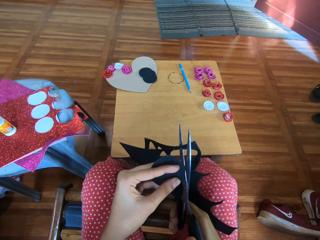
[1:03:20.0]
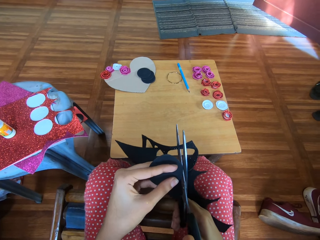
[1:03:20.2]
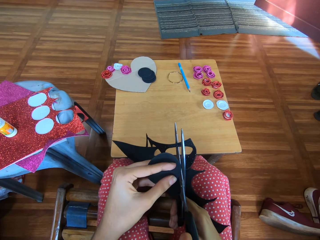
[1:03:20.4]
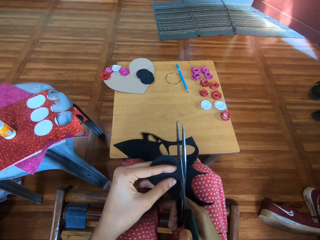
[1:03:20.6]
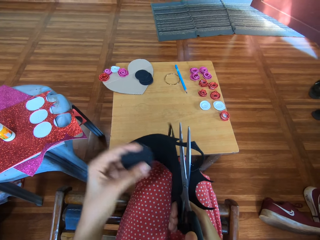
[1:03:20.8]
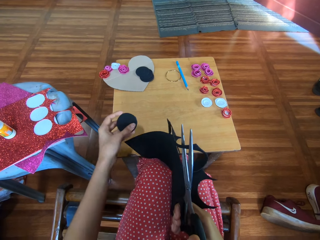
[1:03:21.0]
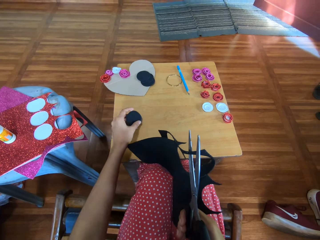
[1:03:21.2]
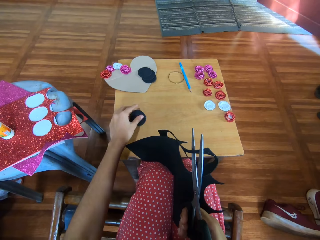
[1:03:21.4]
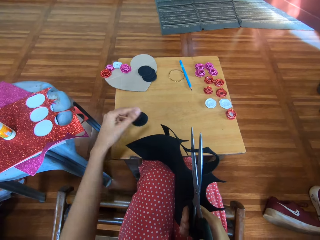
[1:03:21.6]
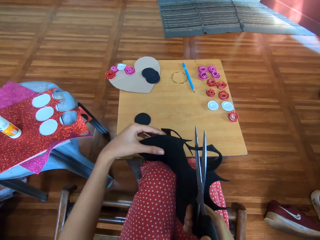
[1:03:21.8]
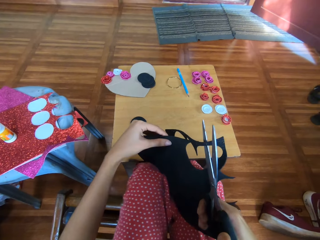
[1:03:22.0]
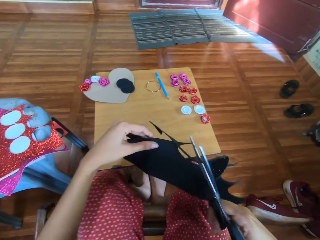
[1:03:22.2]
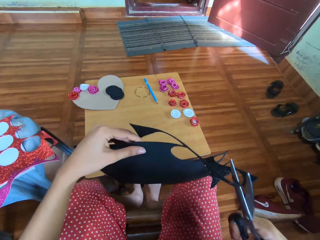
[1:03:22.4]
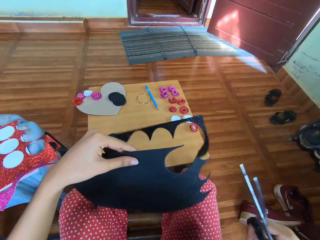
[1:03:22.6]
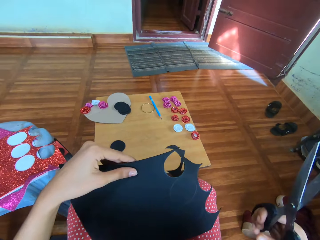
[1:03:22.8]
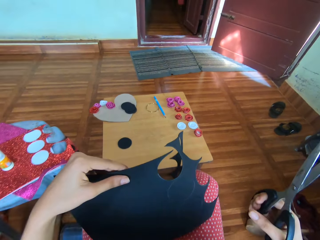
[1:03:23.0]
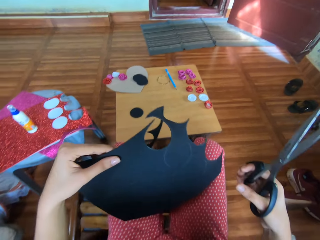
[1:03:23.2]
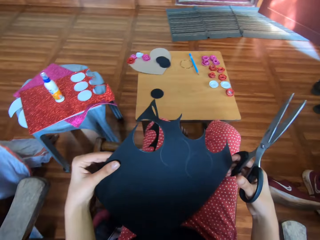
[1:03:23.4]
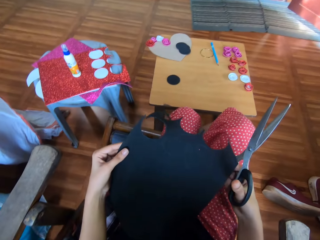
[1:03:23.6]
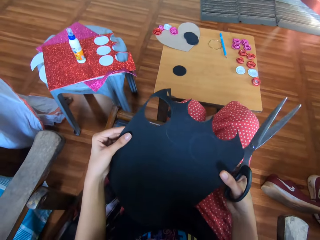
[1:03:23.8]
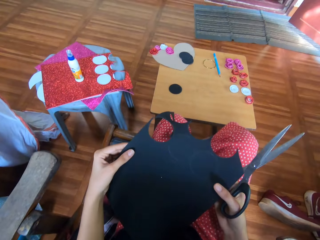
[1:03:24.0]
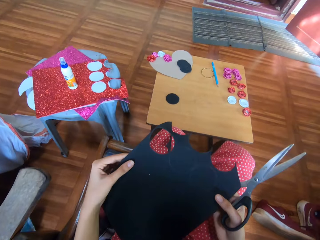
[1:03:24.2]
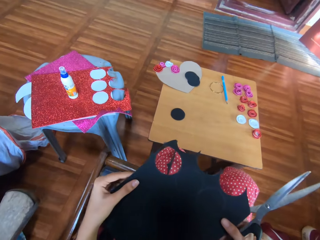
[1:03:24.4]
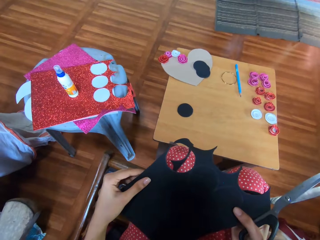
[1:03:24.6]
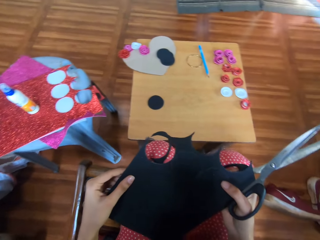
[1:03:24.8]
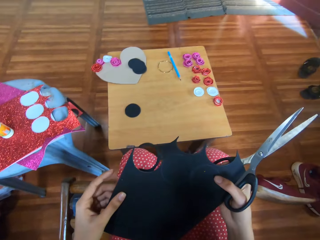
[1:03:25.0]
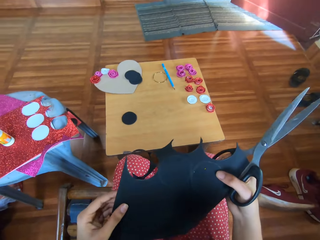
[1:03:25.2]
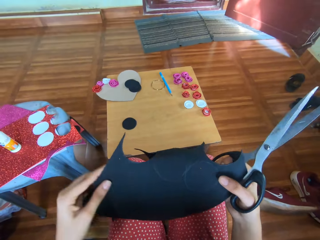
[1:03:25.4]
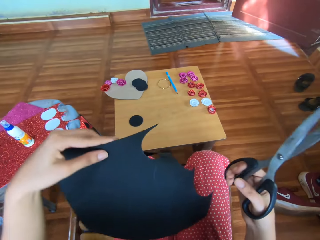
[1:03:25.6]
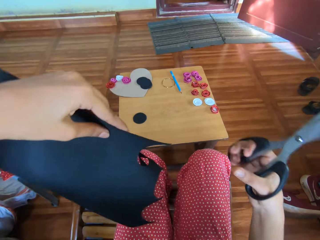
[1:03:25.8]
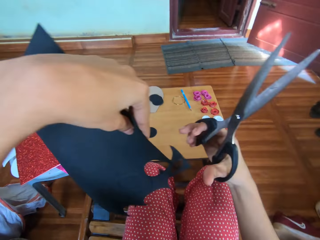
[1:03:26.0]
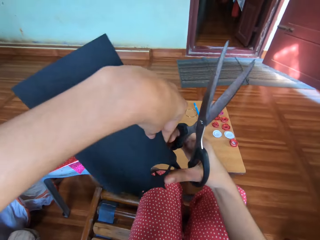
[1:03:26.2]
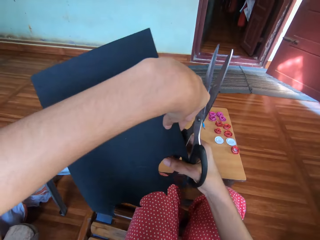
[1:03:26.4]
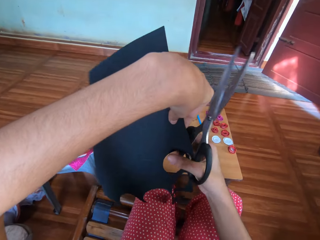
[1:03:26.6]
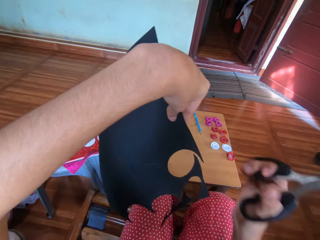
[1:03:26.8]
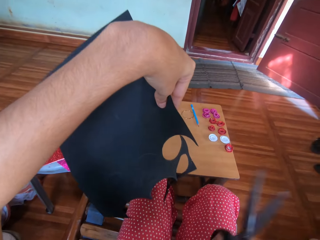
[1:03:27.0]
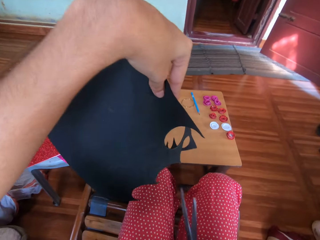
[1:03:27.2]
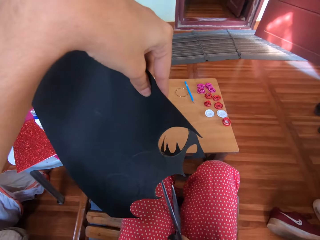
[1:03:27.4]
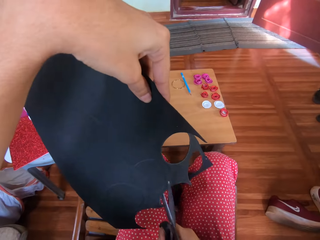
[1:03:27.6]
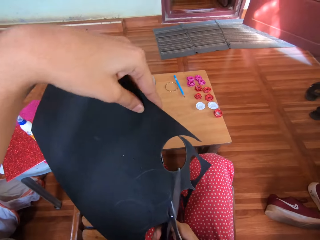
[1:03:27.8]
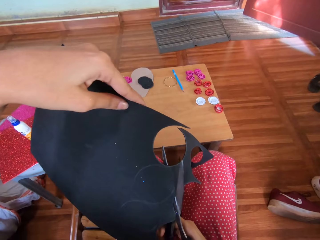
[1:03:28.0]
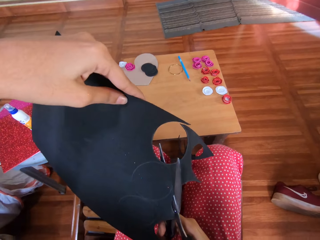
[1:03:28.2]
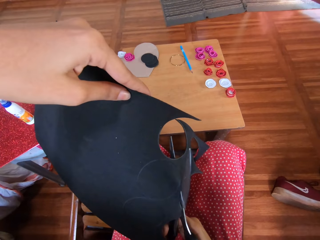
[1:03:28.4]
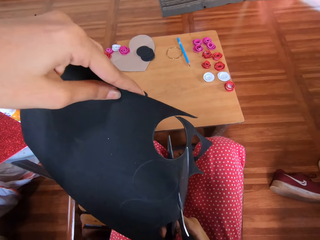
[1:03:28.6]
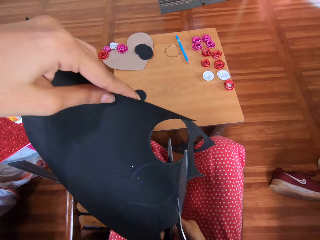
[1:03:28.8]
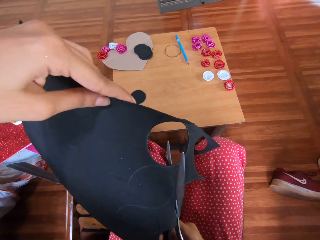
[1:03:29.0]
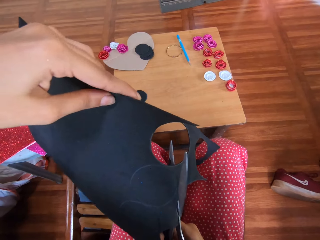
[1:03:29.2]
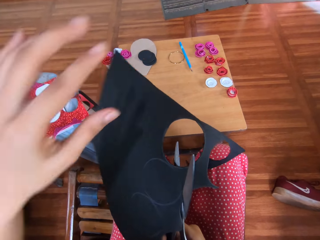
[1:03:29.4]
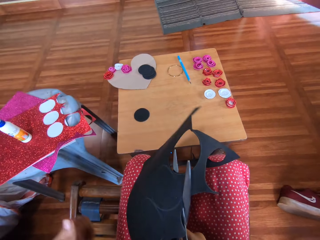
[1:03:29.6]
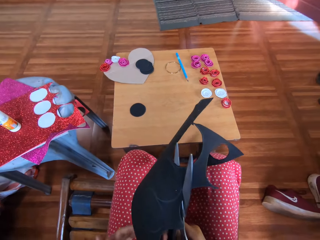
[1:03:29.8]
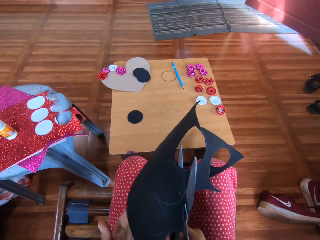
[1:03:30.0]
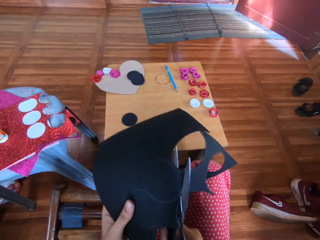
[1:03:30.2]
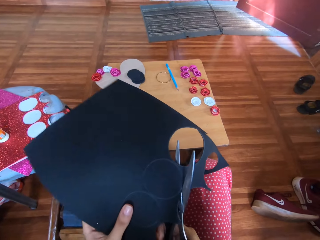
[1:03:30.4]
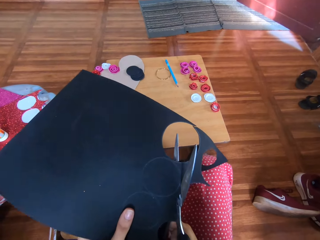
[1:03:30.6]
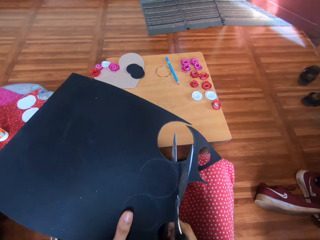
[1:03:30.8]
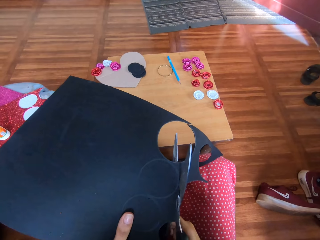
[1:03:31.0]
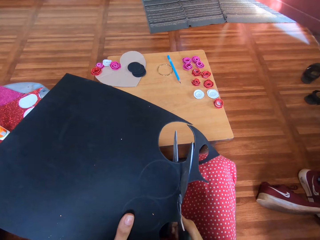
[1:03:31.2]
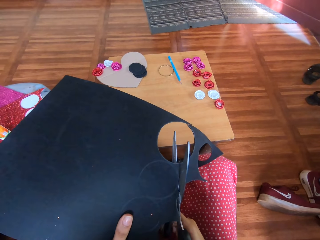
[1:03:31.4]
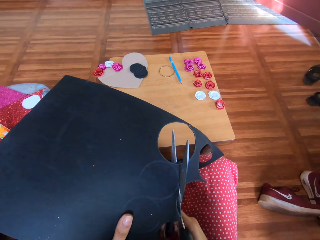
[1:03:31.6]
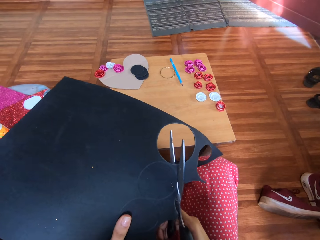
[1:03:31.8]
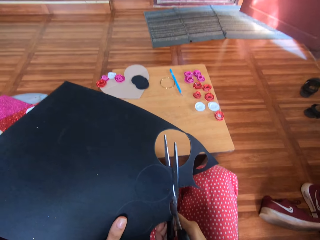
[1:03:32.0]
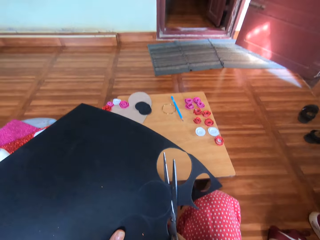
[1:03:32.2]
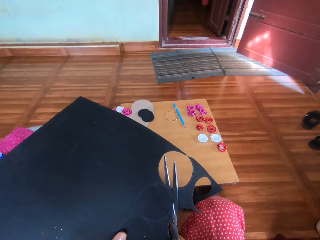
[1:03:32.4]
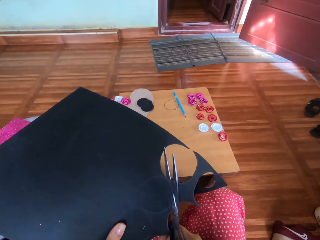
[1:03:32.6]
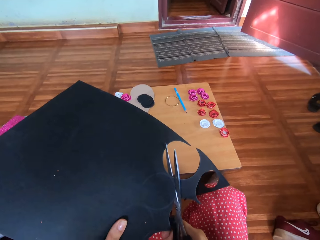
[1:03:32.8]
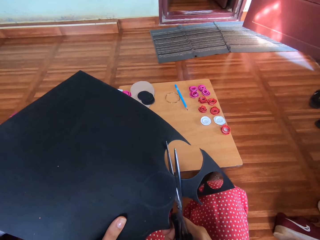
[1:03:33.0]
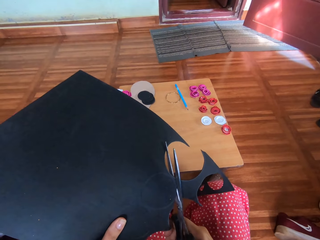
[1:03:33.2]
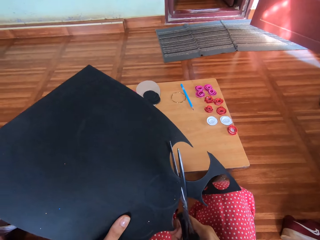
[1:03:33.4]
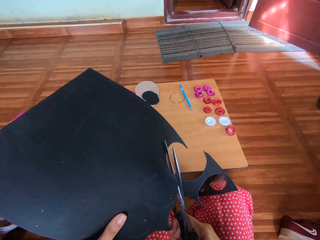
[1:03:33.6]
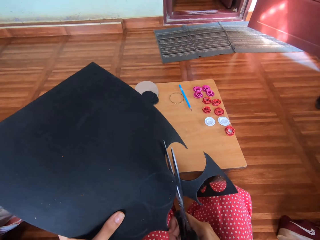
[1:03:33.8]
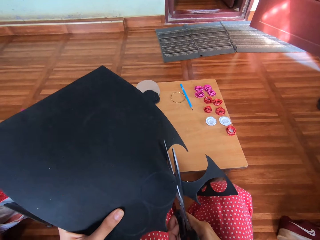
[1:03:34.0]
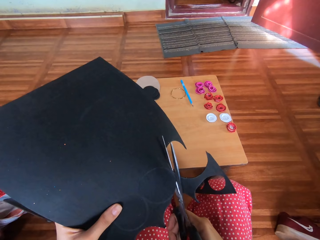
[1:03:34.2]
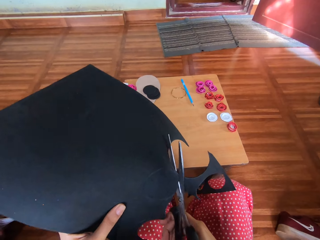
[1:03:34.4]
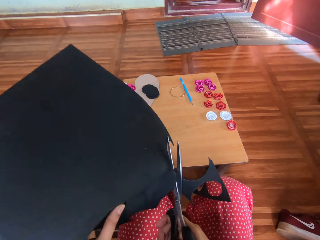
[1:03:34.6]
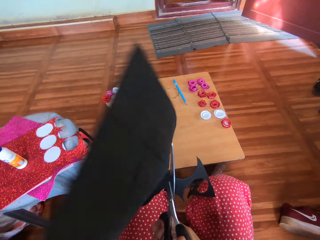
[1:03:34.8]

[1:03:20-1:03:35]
The camera wearer drops a cut piece of black material. They hold the scissors and hold the crafting manila paper. They cut the black material. They cut over the crafting manila paper.

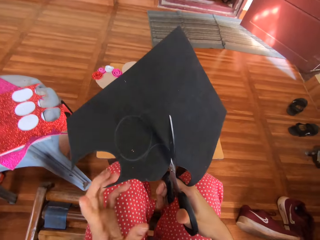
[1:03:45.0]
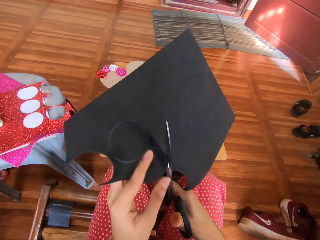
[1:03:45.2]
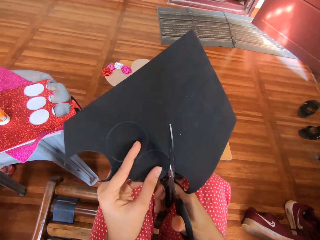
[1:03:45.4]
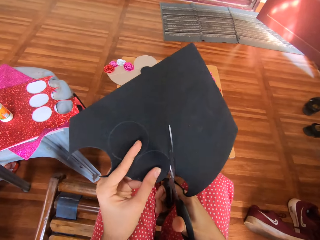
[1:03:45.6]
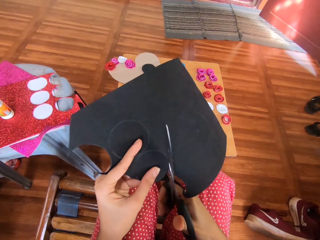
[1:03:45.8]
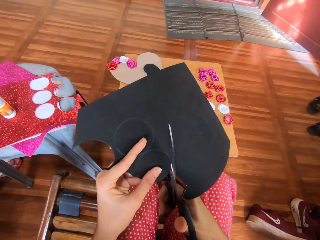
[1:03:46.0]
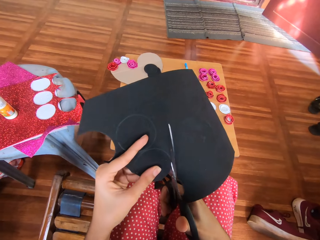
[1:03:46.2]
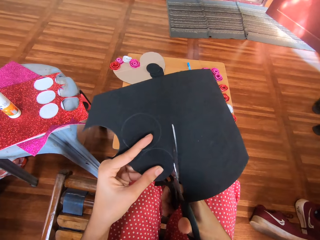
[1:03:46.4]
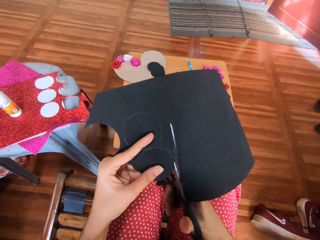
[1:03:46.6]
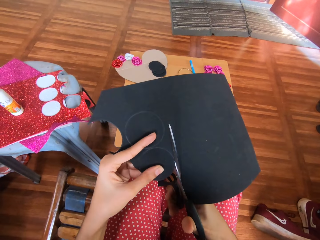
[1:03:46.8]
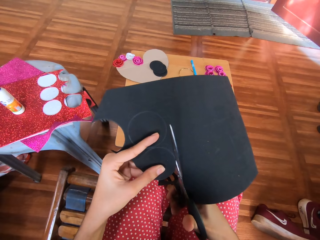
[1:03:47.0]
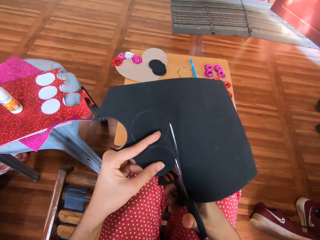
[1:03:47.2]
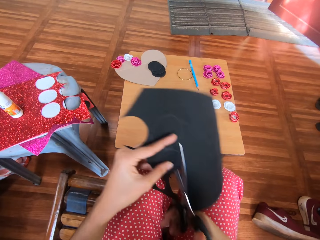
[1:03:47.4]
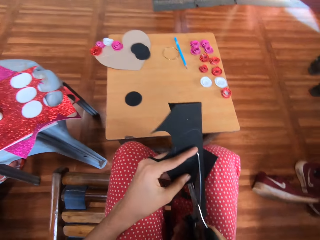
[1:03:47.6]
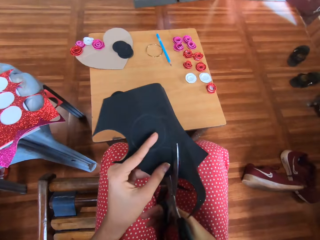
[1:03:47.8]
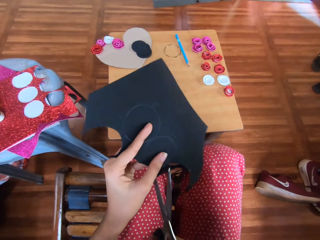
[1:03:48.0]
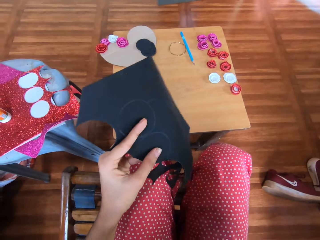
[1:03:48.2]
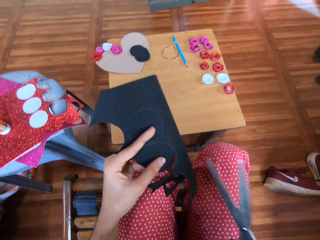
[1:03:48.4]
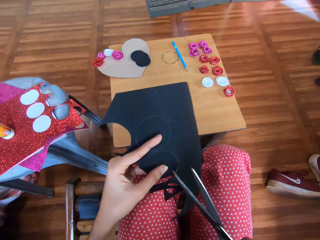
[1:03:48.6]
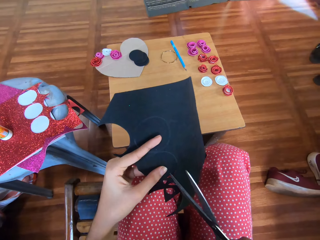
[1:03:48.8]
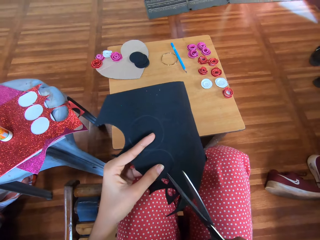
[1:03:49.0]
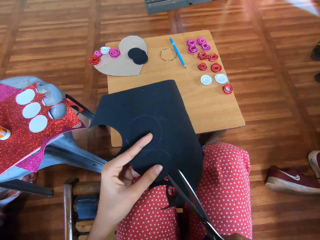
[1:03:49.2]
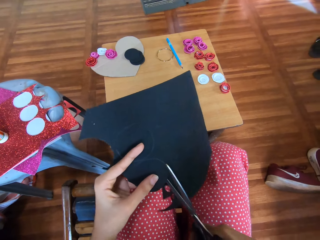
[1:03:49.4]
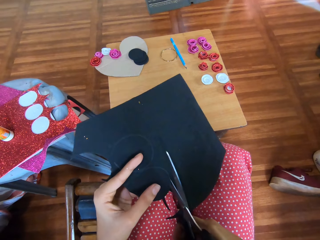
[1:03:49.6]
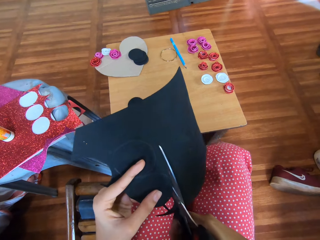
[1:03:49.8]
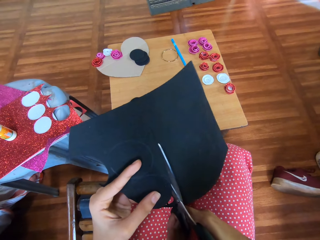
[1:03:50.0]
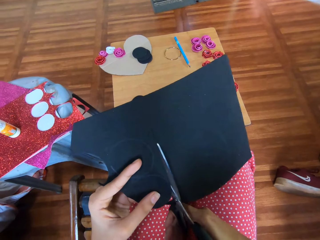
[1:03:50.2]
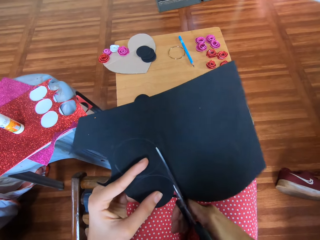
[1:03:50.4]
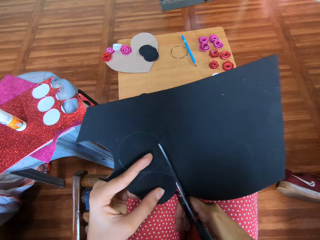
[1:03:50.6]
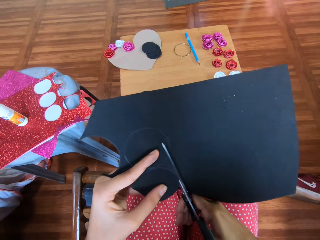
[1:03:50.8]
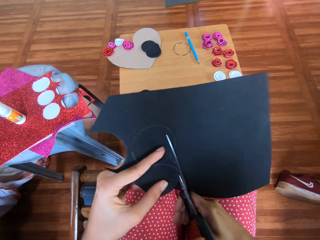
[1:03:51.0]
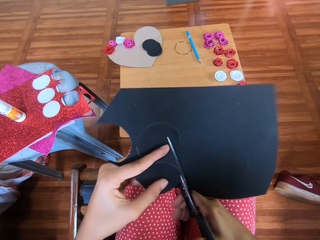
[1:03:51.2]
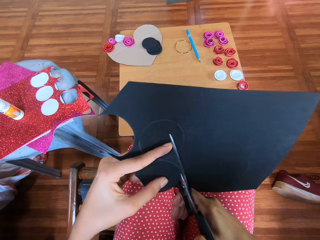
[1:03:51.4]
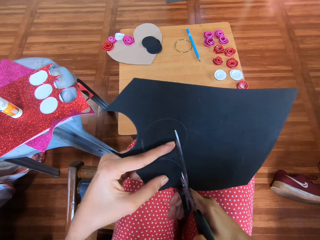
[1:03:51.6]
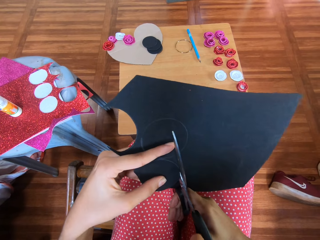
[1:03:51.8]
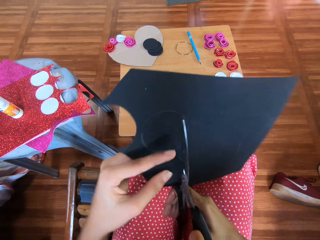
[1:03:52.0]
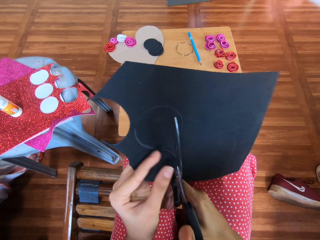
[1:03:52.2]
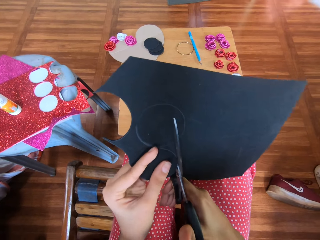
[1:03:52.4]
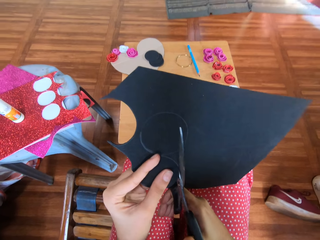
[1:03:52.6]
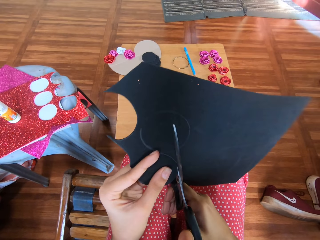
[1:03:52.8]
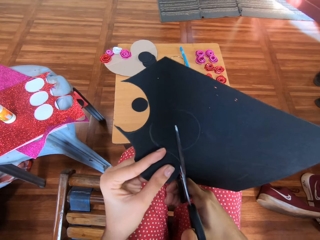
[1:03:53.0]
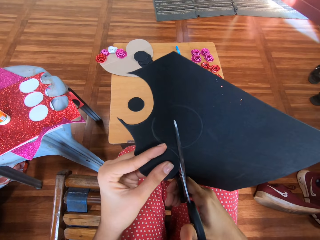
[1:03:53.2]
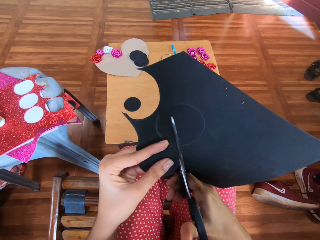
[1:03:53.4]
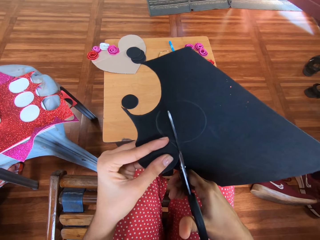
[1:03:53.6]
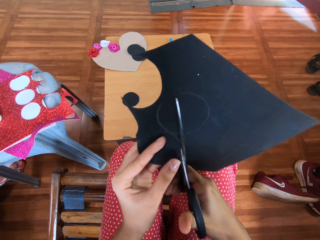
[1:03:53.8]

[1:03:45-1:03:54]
The camera wearer cuts black material.
